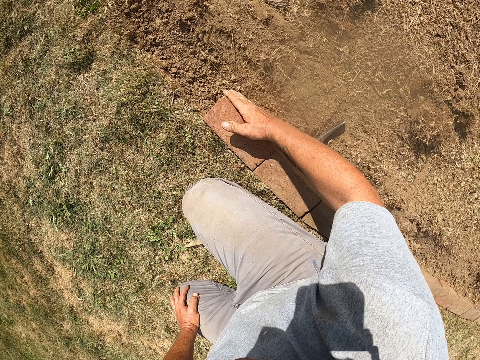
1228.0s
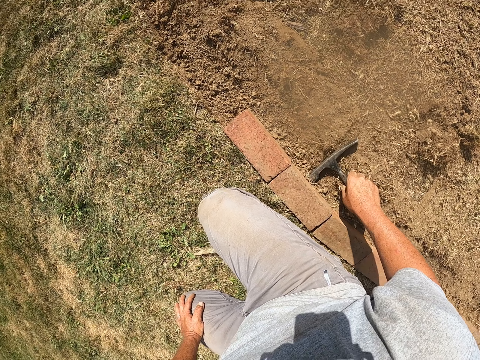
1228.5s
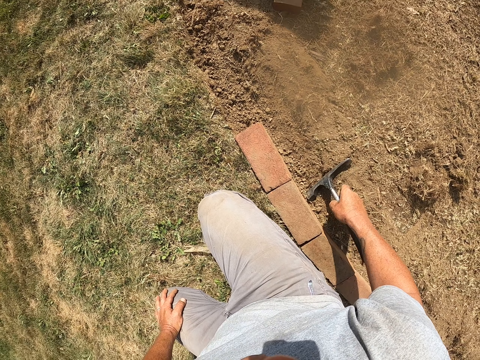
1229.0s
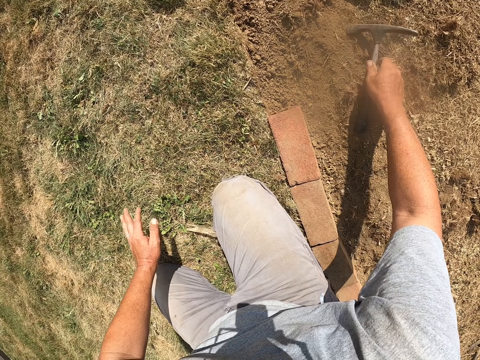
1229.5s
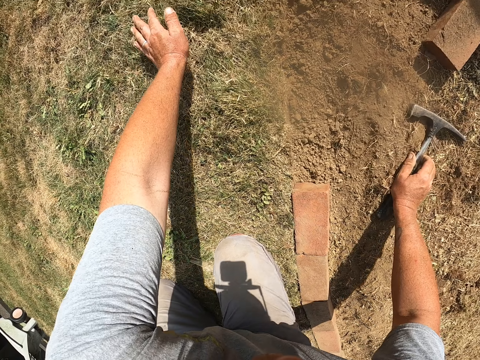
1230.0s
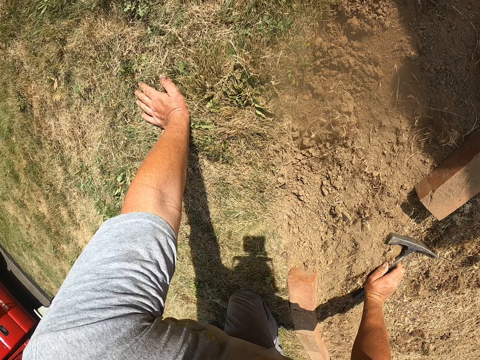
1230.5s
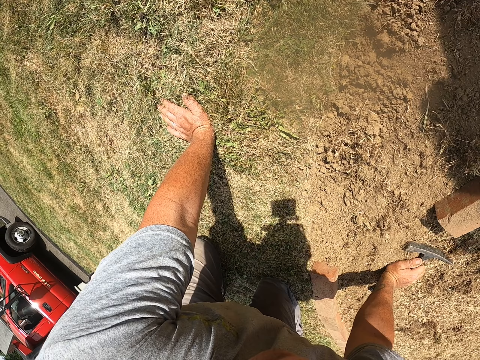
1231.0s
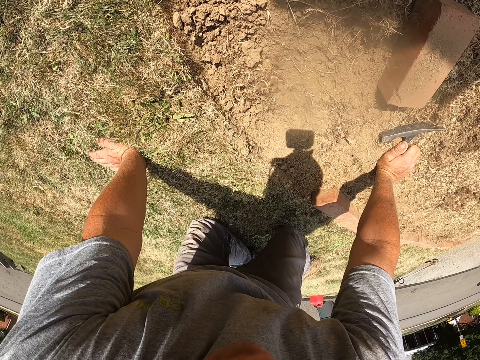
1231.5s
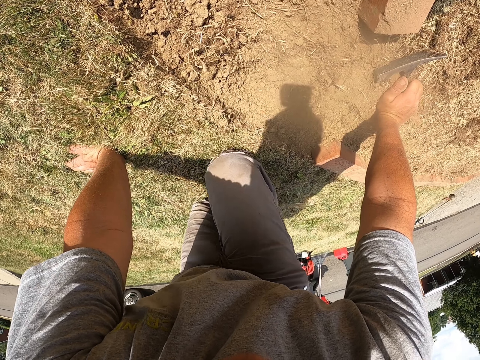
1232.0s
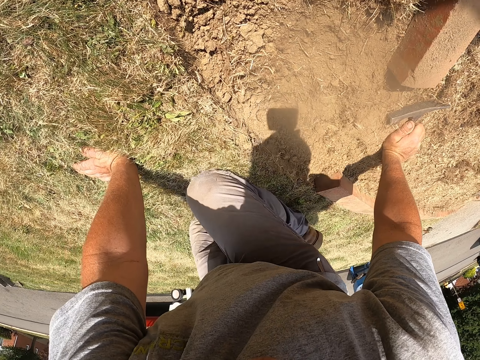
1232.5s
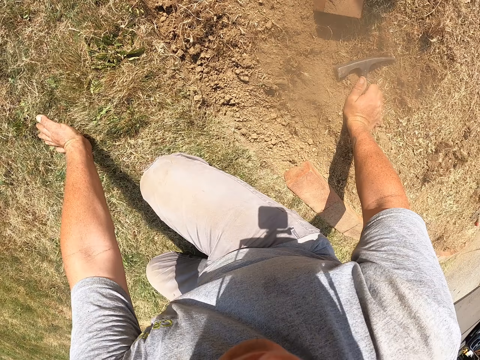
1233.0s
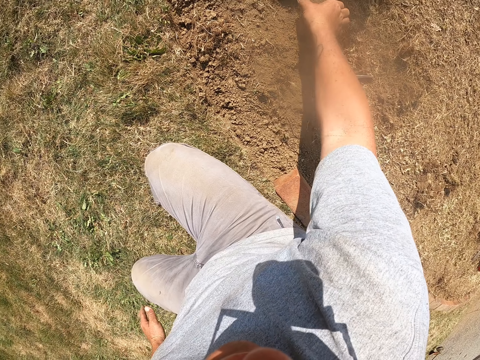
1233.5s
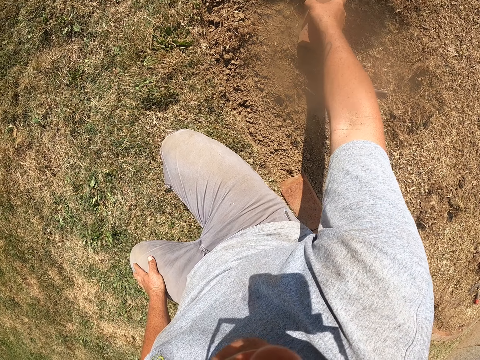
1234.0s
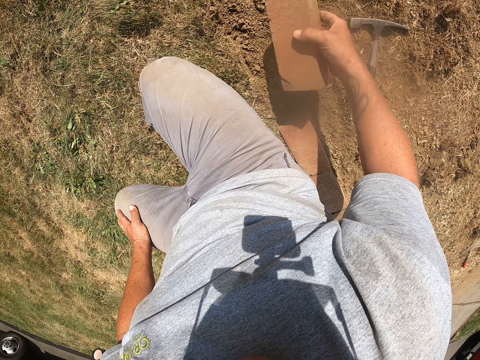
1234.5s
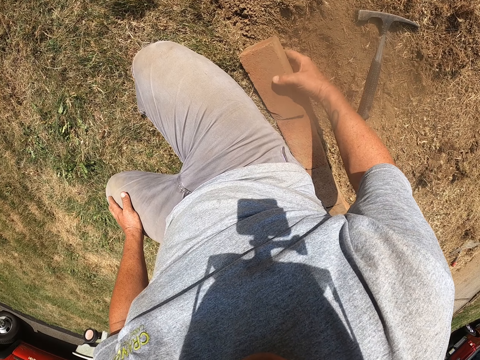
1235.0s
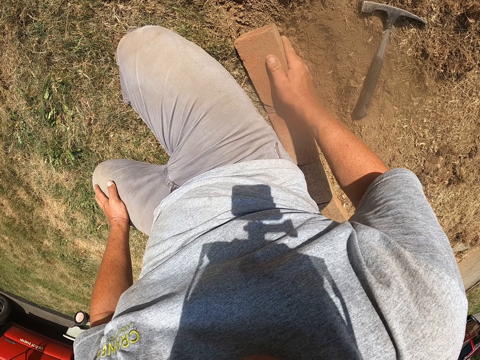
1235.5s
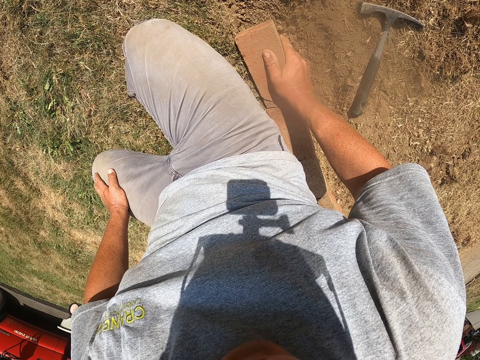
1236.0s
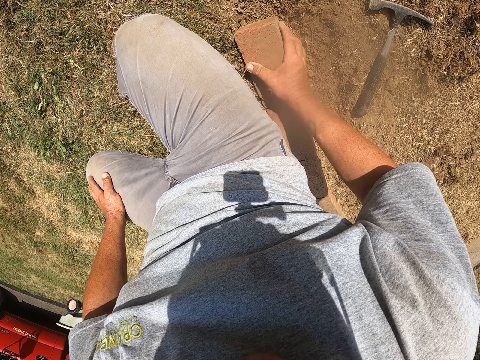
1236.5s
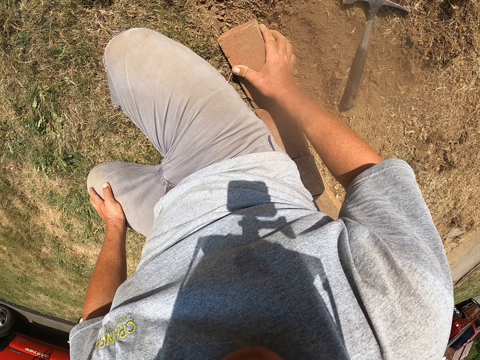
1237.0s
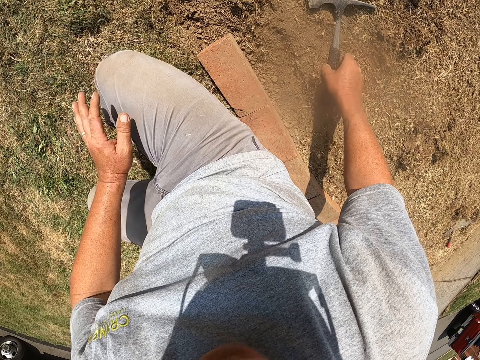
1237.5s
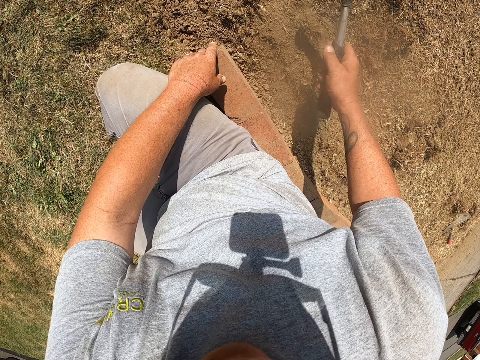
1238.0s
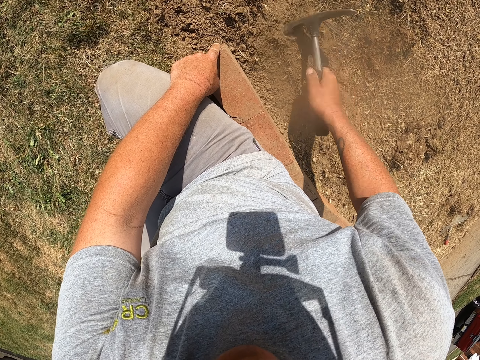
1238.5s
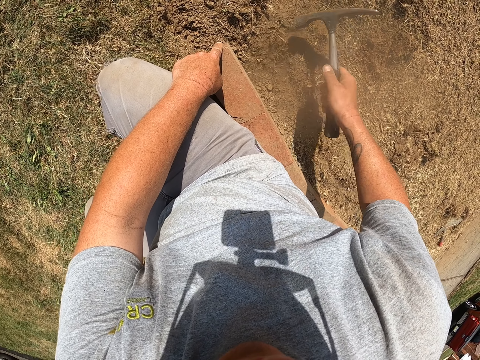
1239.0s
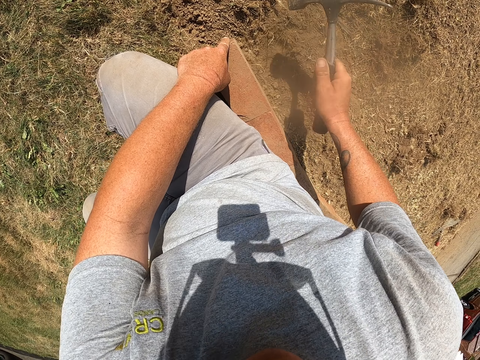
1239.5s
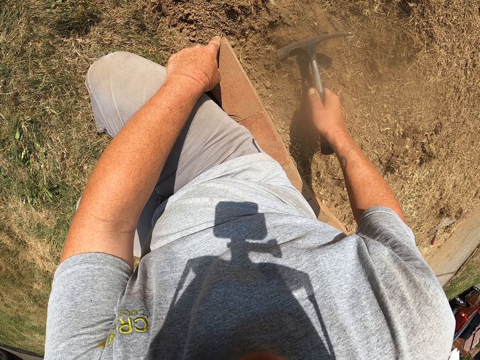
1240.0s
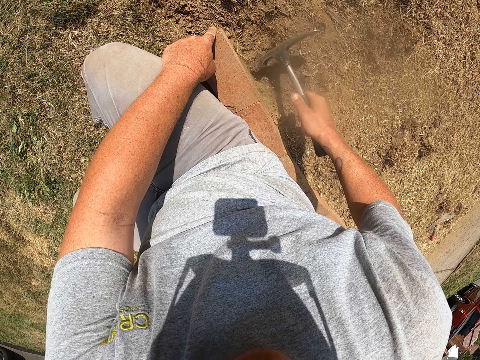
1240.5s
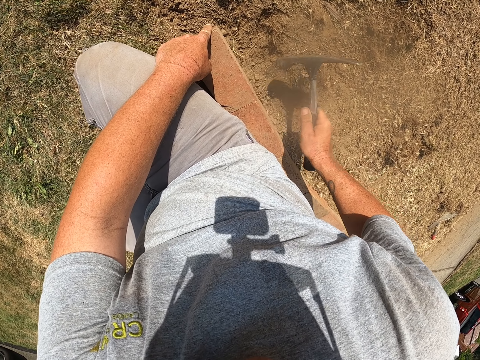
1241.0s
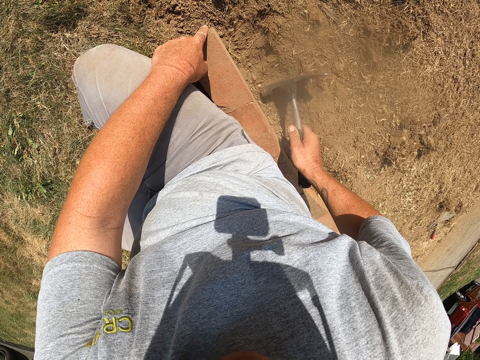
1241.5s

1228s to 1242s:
The camera wearer taps the brick by hand. They pick the hammer. They crawl on the ground. They kneel on the ground. They pick a brick from the ground. They arrange the brick on the trench. They mason. They pick the hammer from the ground. They hold the brick with the left hand. They hit soil around the brick with the hammer.

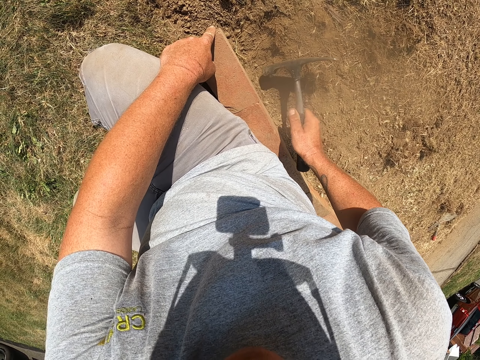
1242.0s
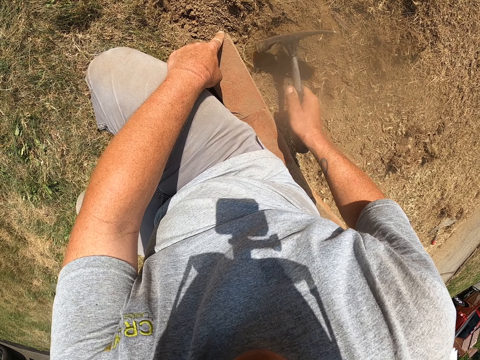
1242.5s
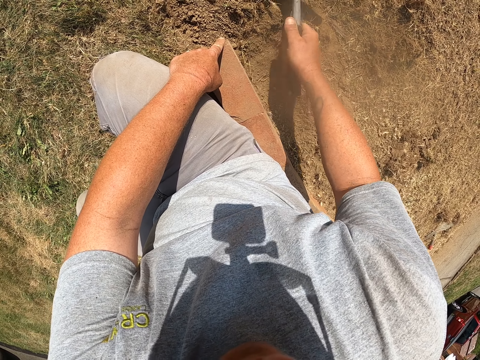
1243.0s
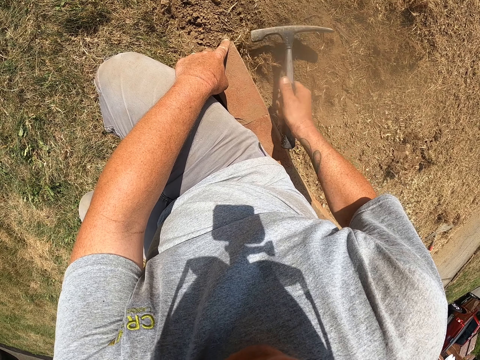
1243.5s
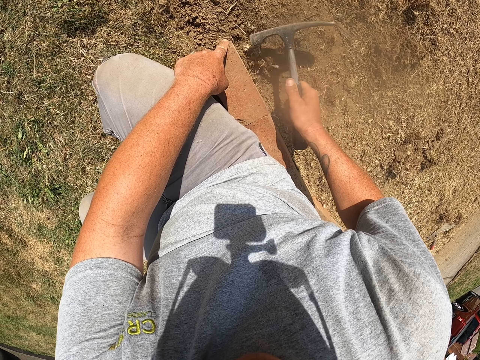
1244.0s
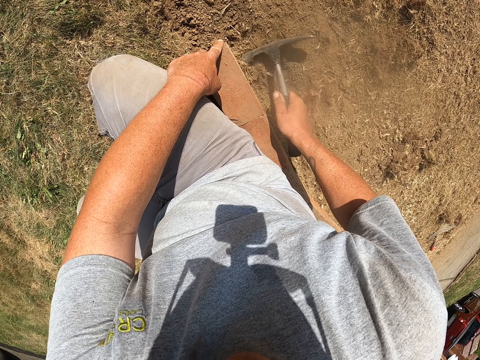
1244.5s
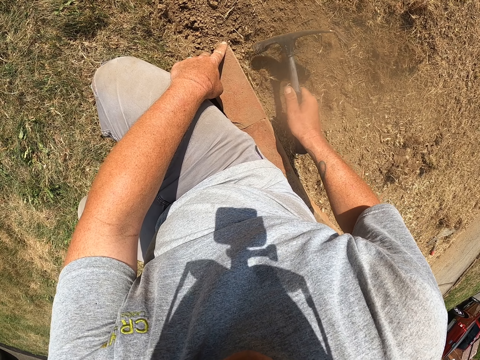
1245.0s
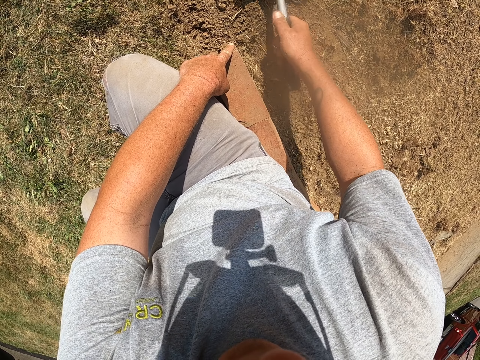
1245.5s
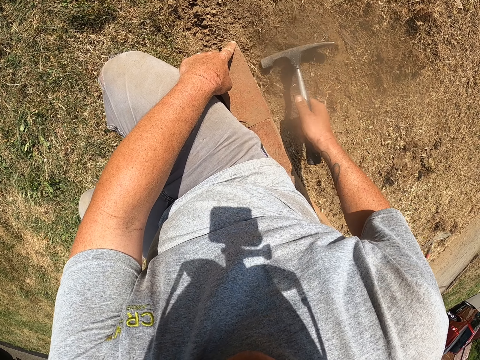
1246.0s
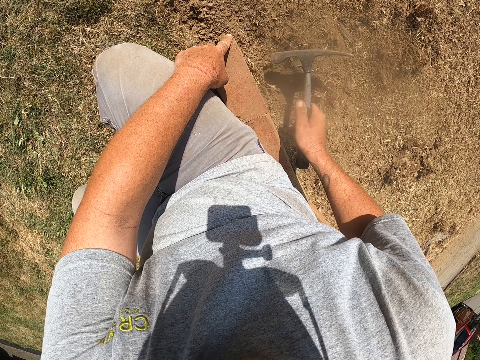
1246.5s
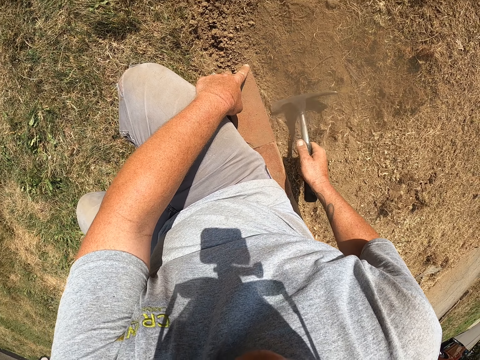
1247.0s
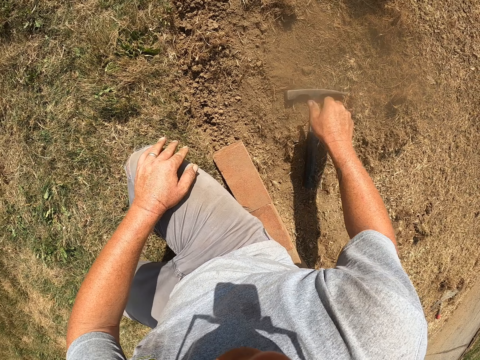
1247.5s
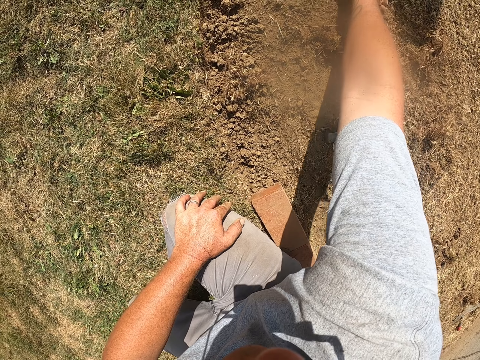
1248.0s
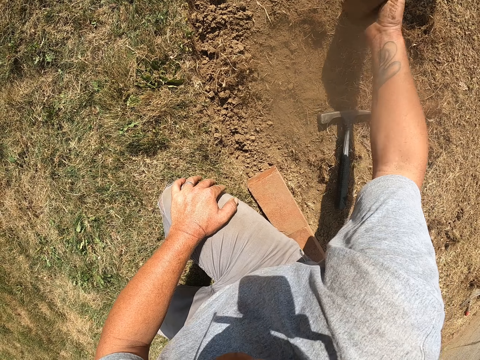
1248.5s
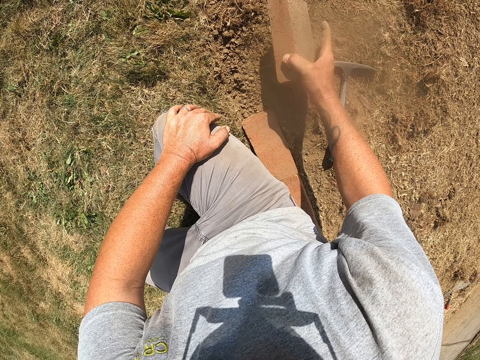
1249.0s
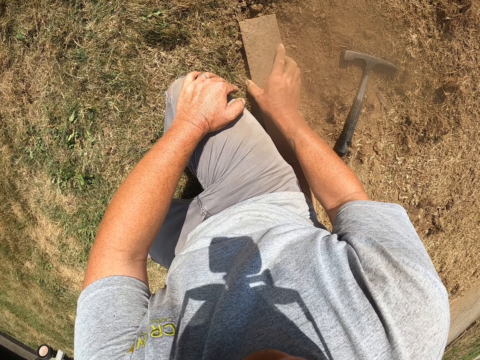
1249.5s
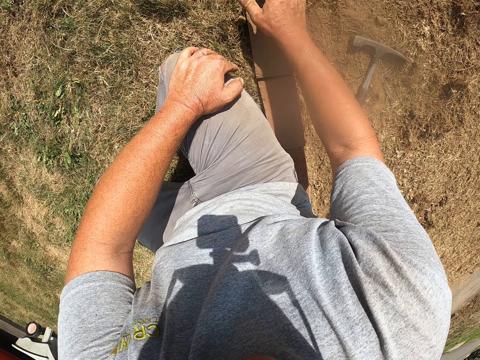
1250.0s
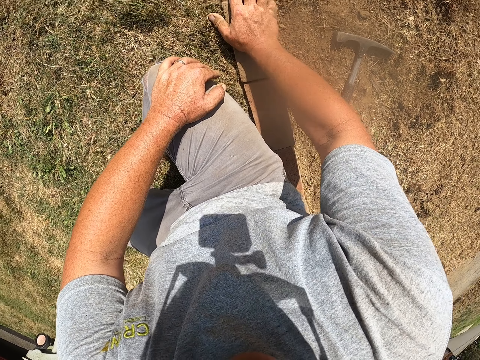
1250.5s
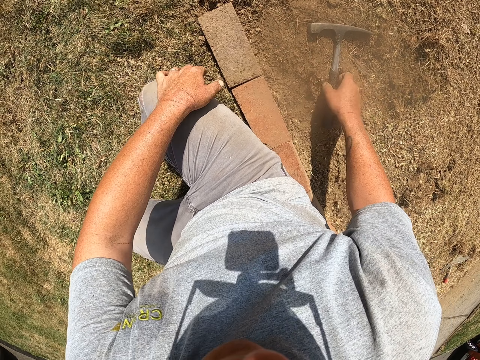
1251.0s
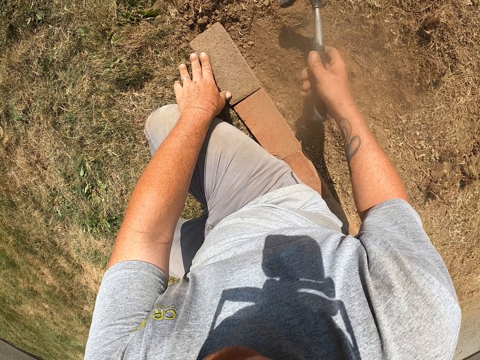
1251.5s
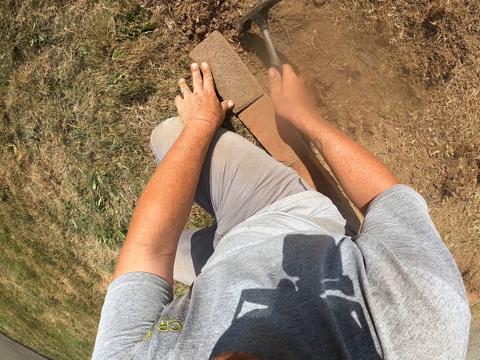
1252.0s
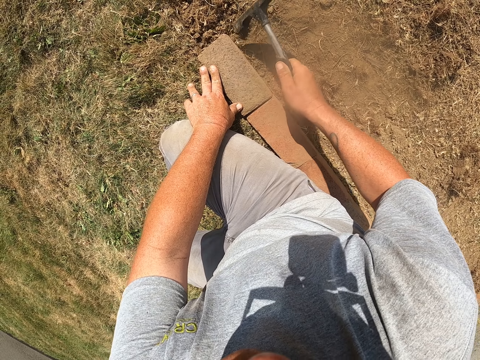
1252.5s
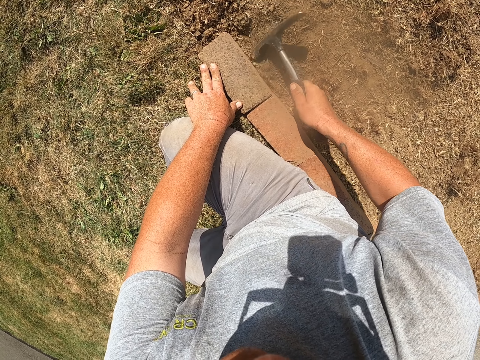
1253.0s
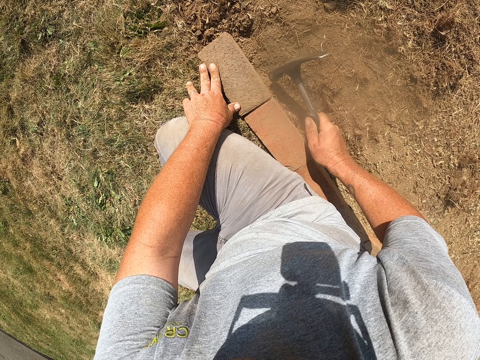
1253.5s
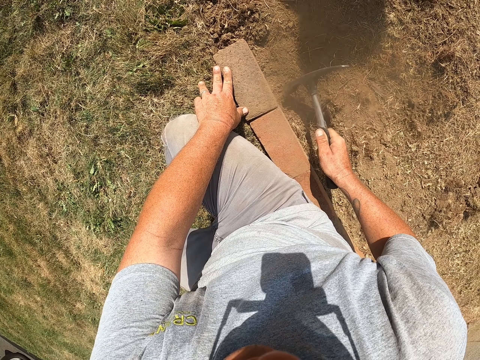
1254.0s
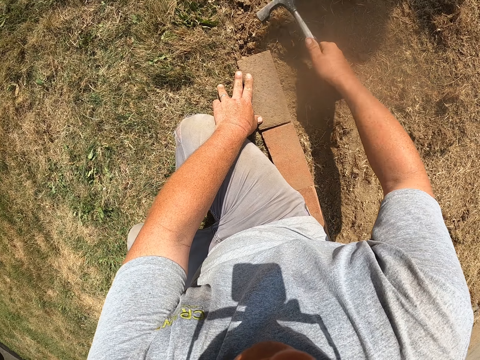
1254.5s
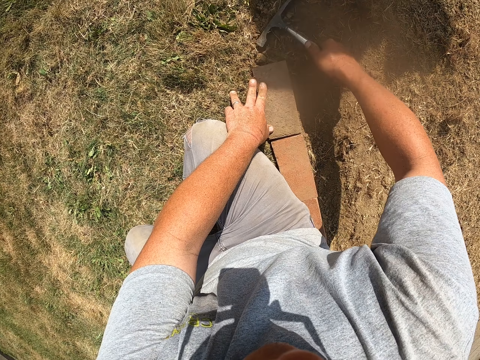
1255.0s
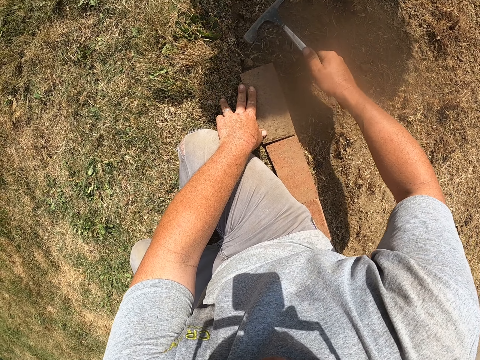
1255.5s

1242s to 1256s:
The camera wearer pulls soil on the ground with the hammer. They hit soil around the brick with the hammer. They pull soil on the ground with the hammer. They drop the hammer on the ground. They pick a brick from the ground. They mason. They arrange the brick on the trench. They pick the hammer from the ground. They hold the brick with the left hand. They hit soil around the brick with the hammer.
